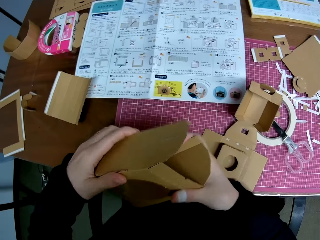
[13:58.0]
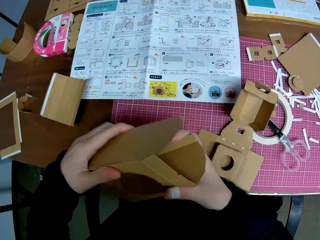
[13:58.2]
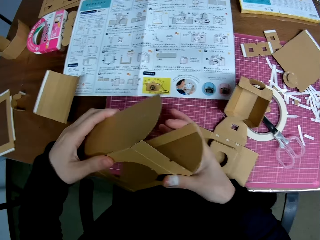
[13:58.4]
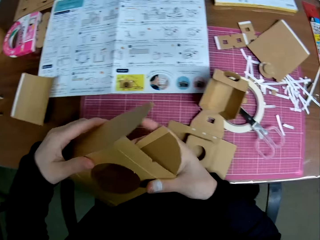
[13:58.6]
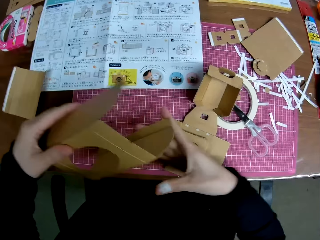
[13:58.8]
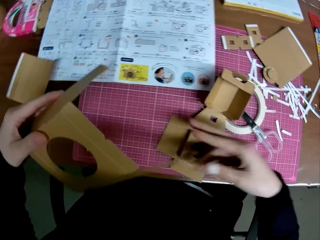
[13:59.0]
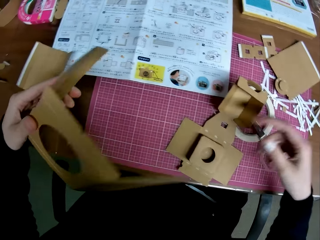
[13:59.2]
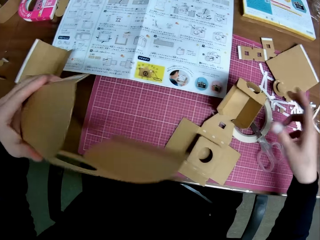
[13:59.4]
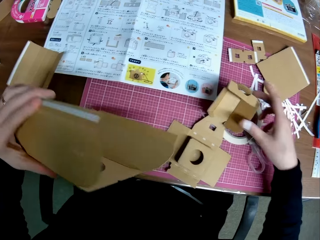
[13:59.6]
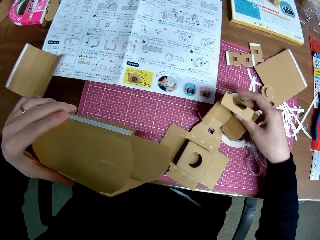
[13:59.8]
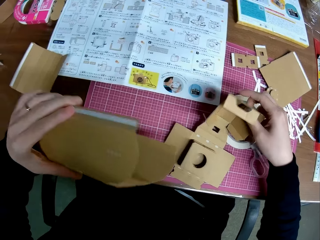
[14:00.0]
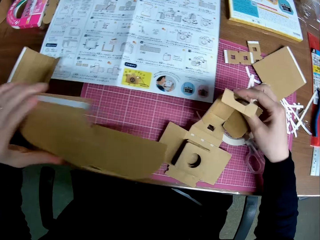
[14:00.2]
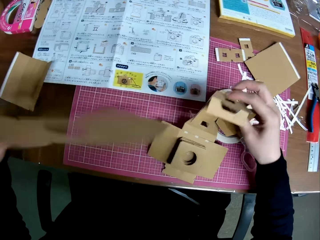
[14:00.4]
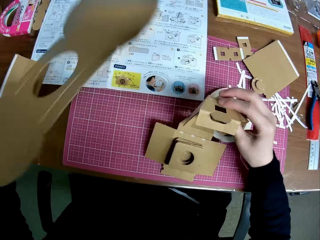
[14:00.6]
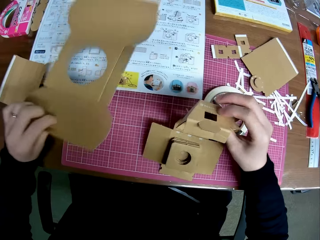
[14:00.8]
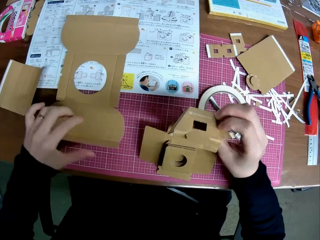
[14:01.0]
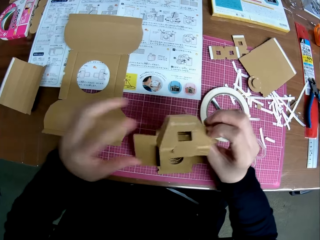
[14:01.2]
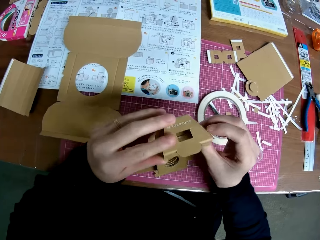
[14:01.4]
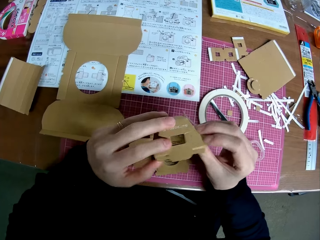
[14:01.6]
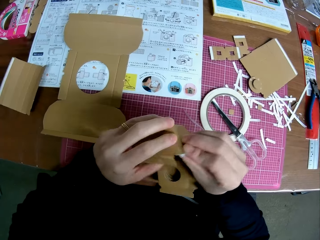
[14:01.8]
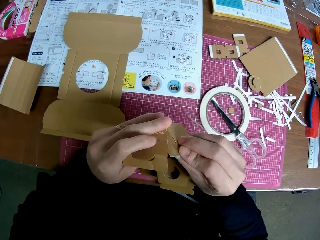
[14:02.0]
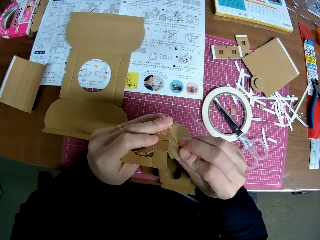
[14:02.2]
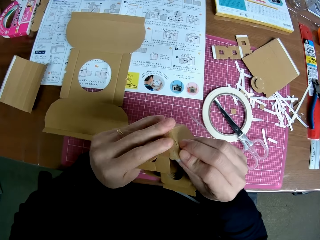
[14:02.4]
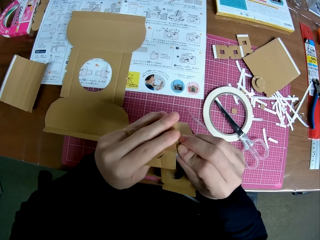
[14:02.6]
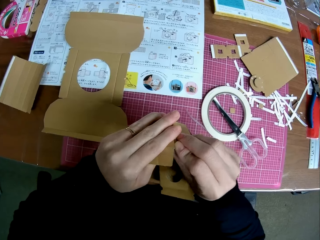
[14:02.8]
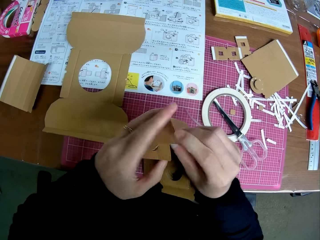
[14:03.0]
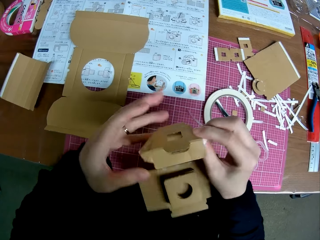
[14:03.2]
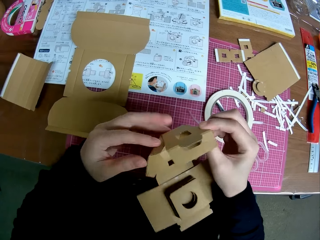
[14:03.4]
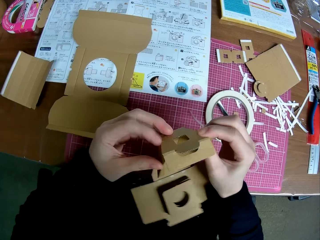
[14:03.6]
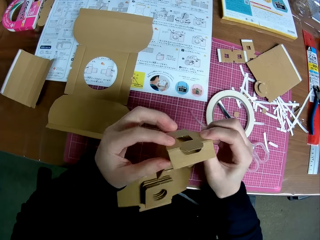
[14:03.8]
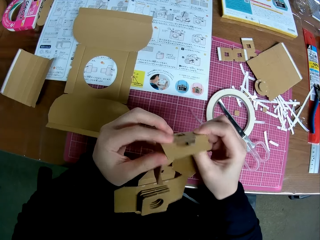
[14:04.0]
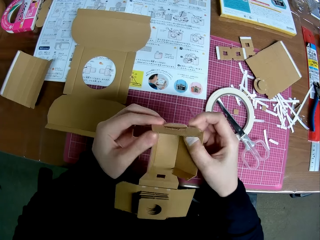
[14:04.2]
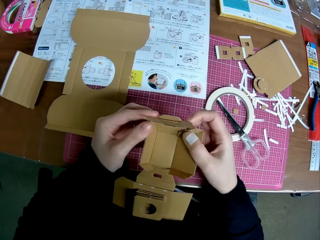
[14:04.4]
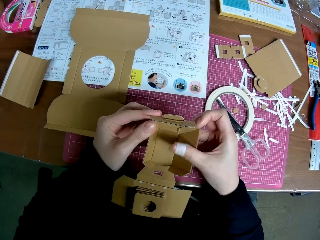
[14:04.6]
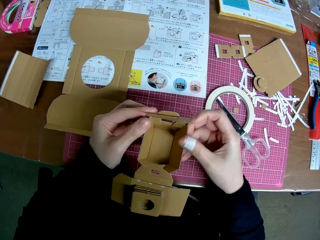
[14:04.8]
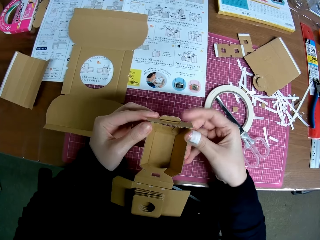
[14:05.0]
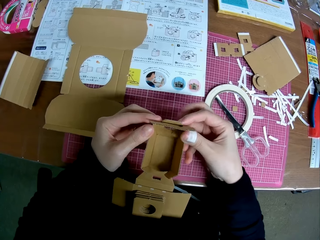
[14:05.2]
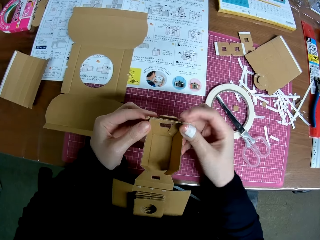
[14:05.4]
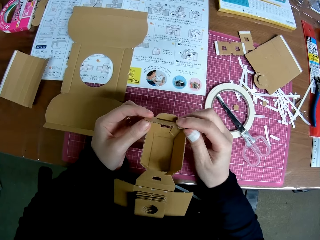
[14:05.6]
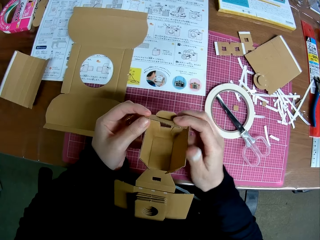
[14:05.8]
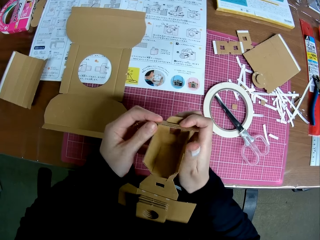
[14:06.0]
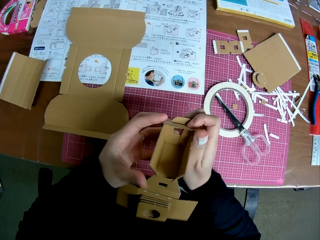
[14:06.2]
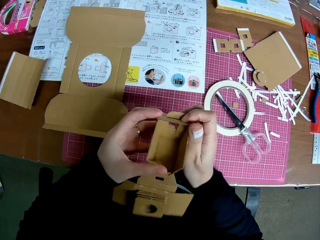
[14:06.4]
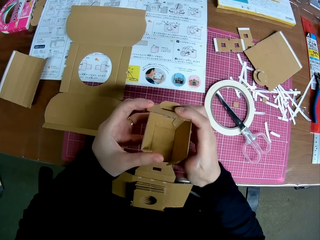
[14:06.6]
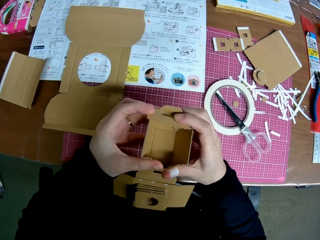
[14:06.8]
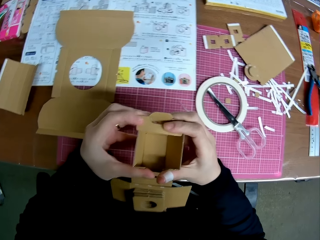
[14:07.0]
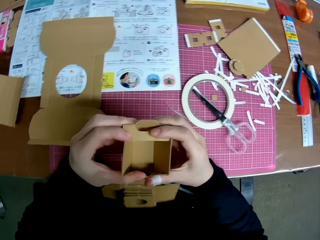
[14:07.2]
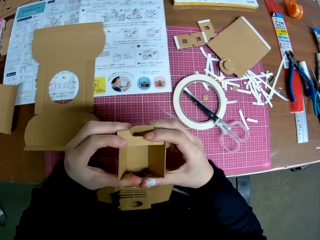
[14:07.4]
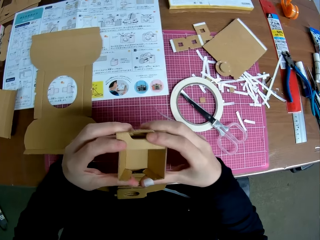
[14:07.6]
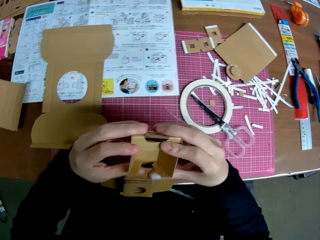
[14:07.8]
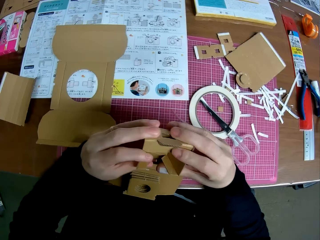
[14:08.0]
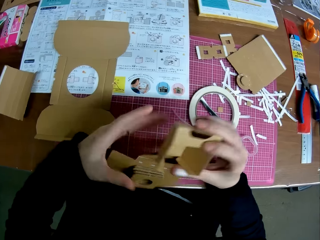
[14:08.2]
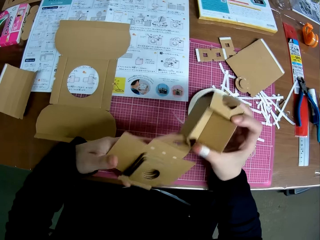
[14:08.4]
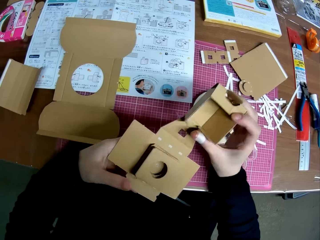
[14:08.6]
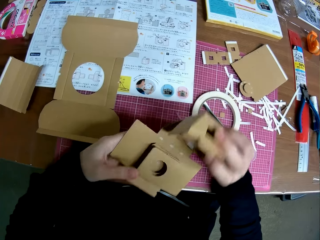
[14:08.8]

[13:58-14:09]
The camera wearer folds a carton craft or carton piece. They touch the carton craft. They place the carton craft on the table. They handle the carton craft and fold the carton piece.

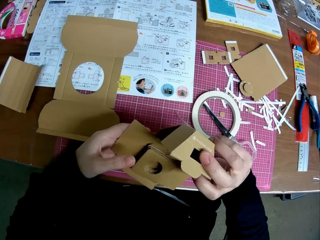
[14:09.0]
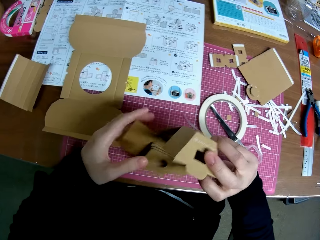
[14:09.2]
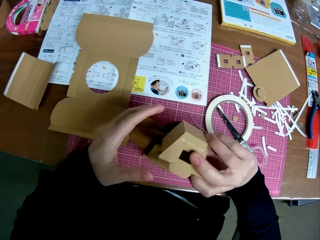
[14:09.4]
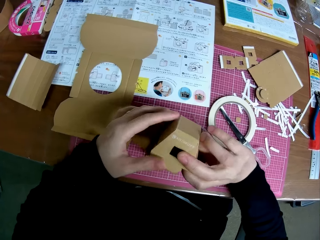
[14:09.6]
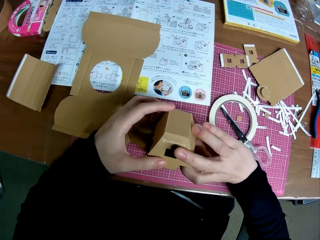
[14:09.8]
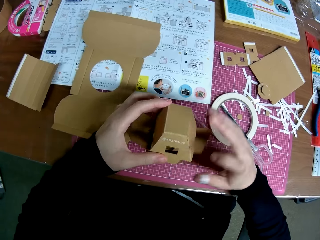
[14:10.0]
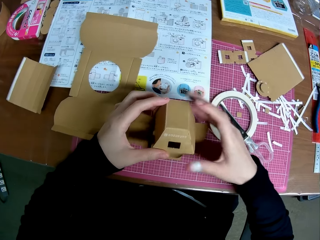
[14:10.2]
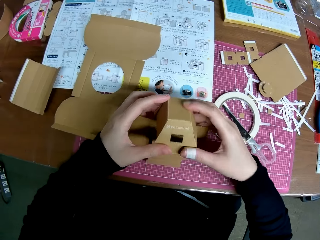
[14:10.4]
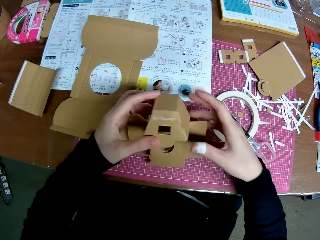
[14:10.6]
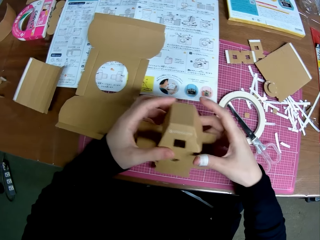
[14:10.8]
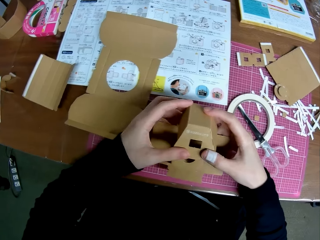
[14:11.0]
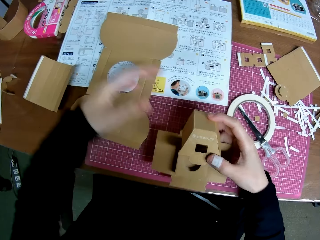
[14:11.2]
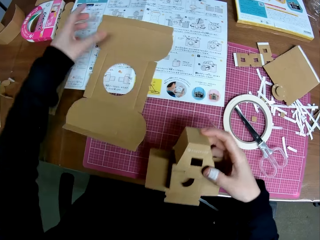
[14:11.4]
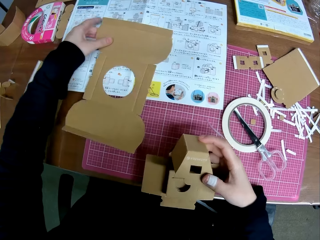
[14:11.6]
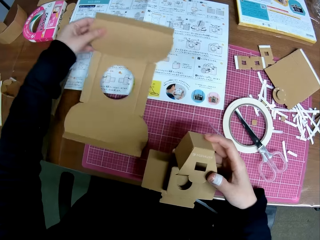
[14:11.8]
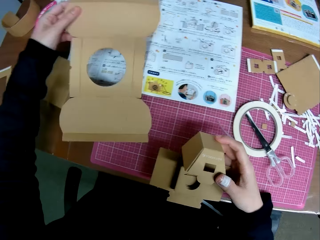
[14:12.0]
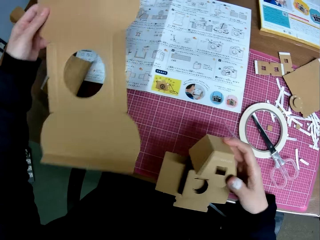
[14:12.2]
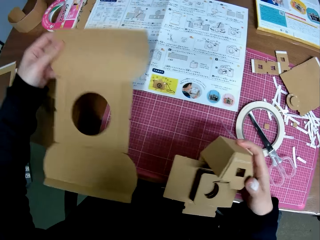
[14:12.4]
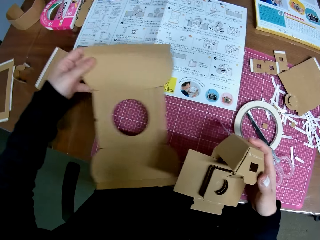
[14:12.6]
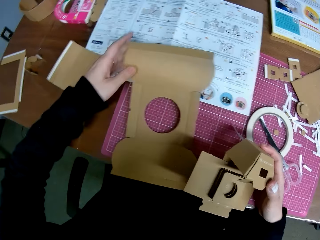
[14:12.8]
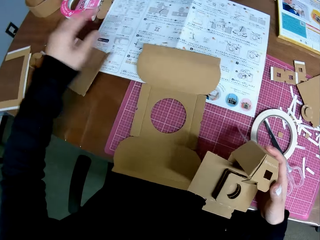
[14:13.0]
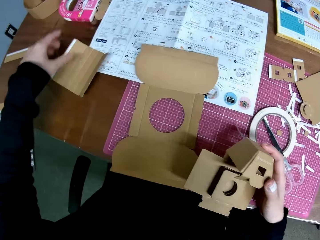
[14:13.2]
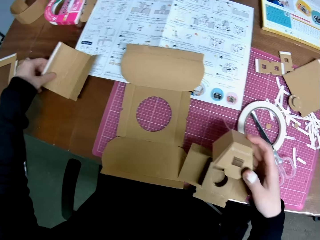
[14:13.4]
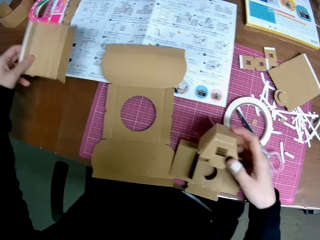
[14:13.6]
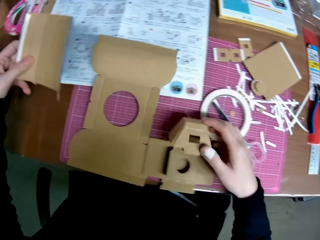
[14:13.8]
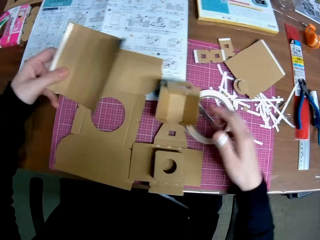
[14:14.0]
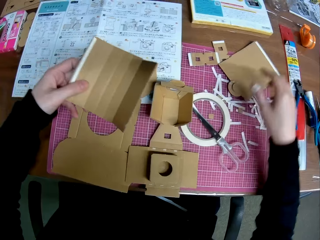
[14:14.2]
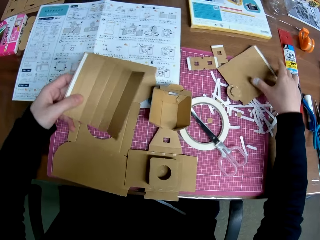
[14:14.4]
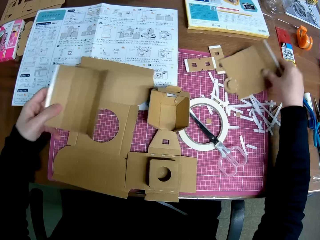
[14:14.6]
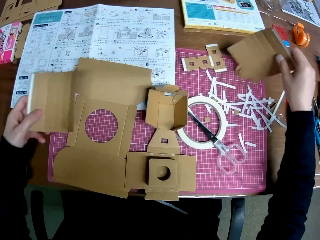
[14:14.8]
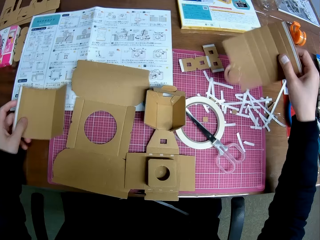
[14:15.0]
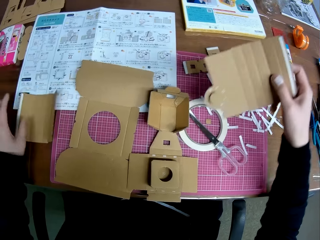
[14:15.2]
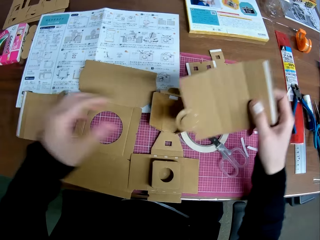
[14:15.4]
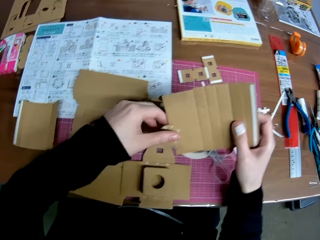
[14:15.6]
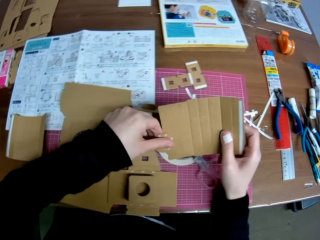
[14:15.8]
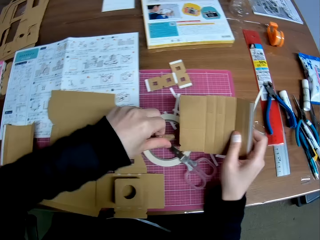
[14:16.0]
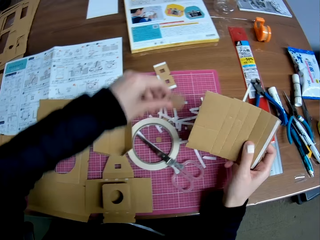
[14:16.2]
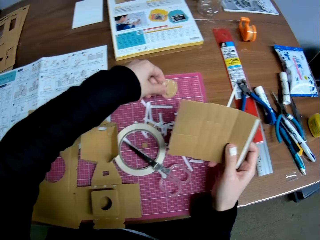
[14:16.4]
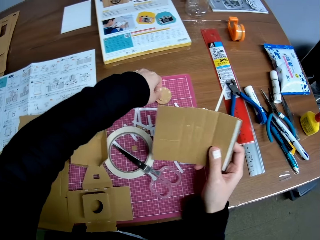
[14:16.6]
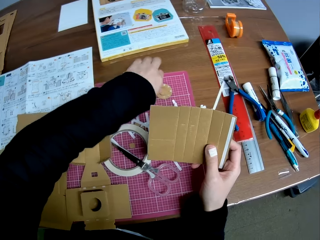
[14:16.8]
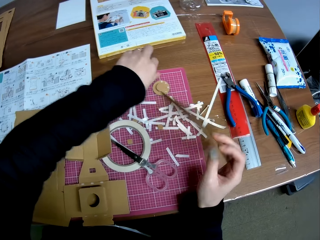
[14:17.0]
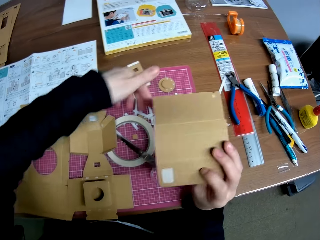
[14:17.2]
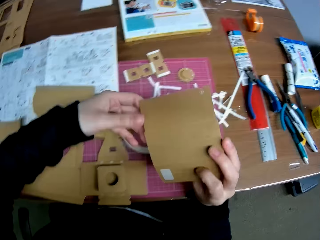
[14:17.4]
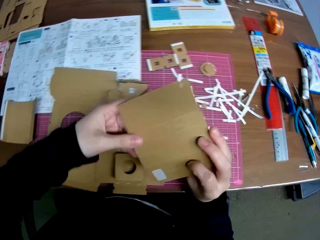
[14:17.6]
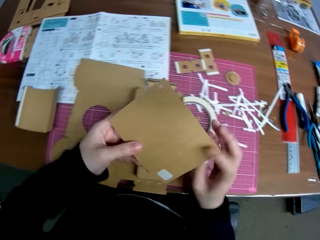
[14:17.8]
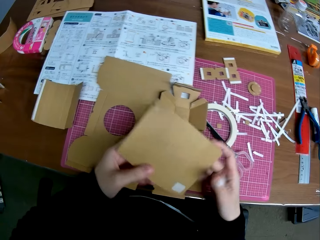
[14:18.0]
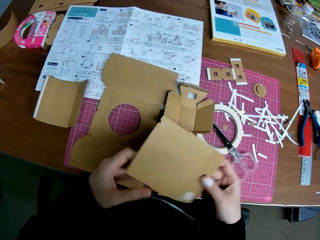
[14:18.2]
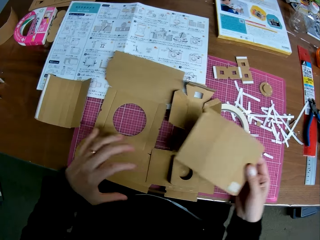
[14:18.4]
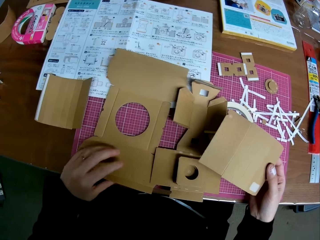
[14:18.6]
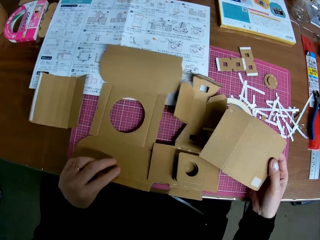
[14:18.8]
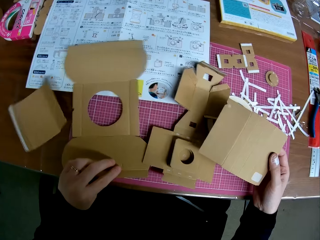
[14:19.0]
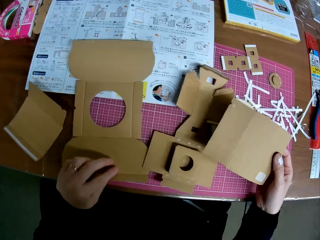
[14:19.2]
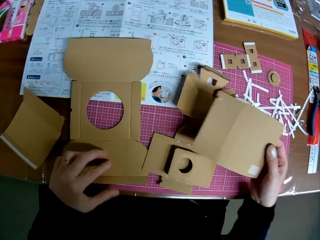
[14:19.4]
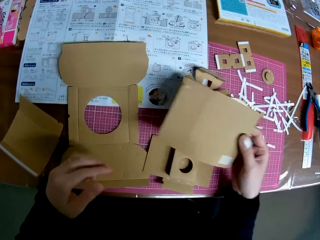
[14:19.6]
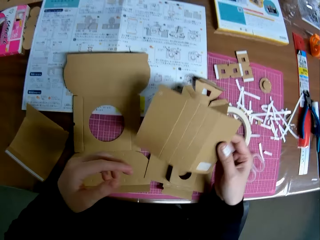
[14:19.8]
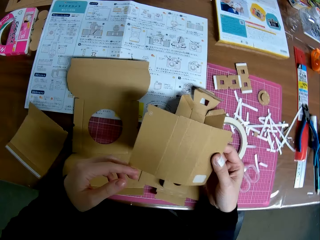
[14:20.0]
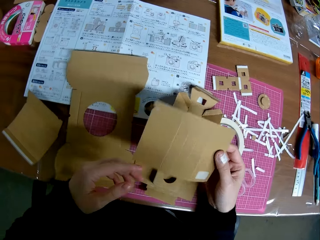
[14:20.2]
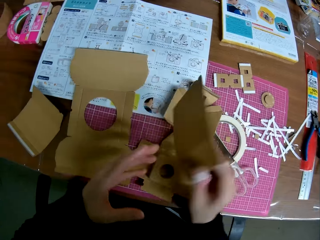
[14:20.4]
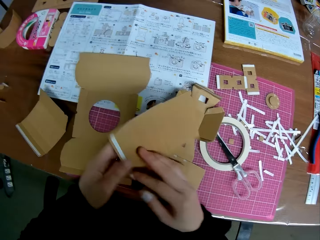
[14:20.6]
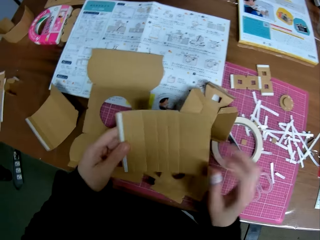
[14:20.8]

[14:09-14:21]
The camera wearer picks up carton pieces or carton crafts on the table. They place a carton craft on the table. They pick the carton craft. They pick the carton craft again. They place the carton craft on the table. They remove a circular carton craft from the carton craft. They place the circular carton craft on the table. They turn the carton craft. They touch the carton craft on the table.
